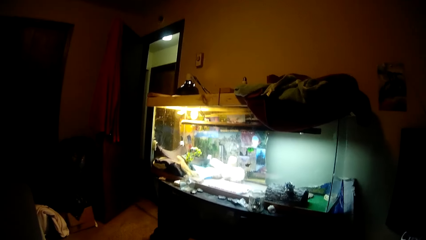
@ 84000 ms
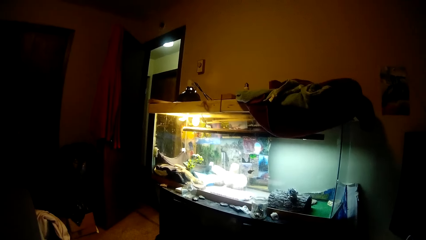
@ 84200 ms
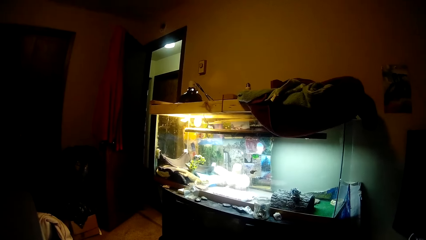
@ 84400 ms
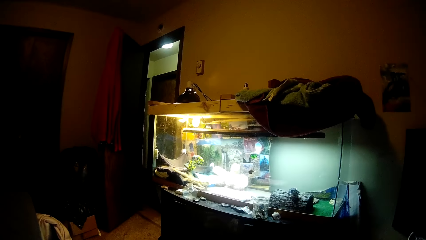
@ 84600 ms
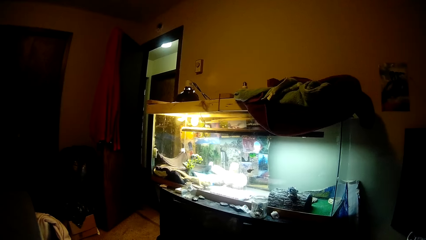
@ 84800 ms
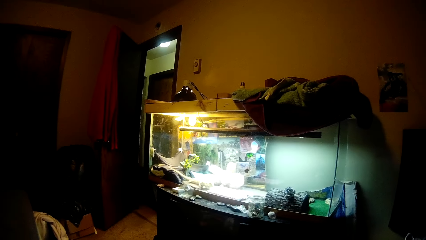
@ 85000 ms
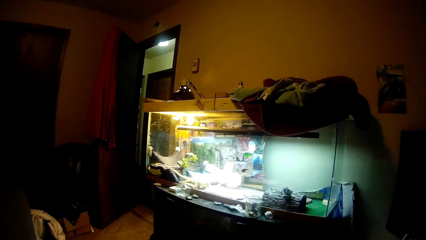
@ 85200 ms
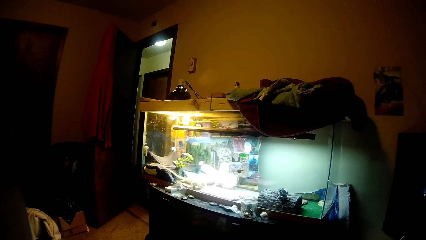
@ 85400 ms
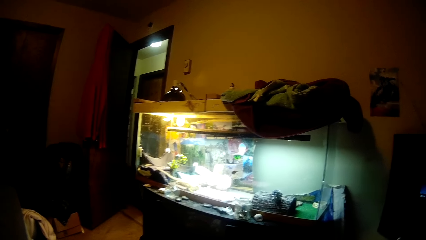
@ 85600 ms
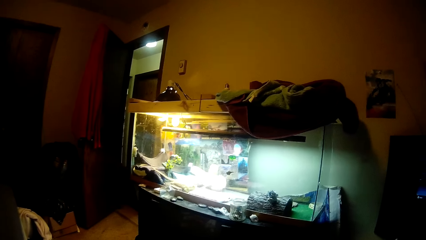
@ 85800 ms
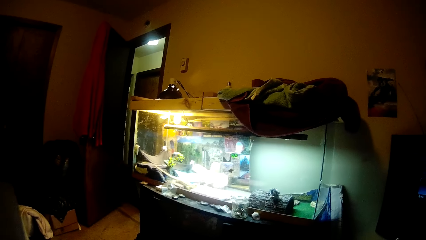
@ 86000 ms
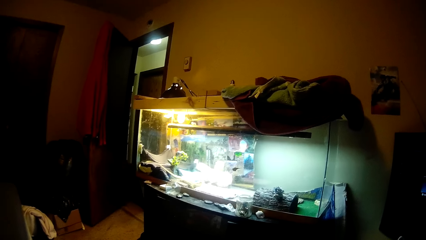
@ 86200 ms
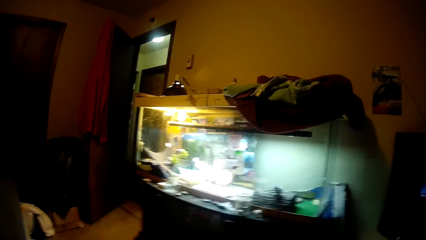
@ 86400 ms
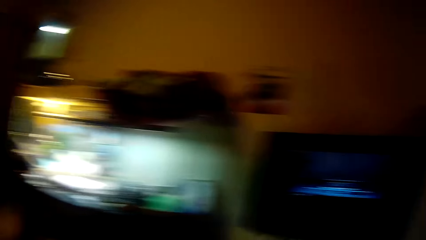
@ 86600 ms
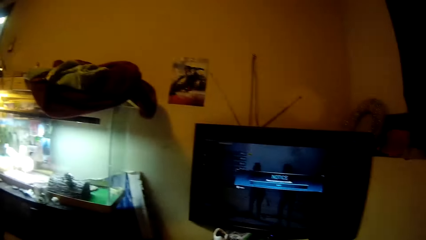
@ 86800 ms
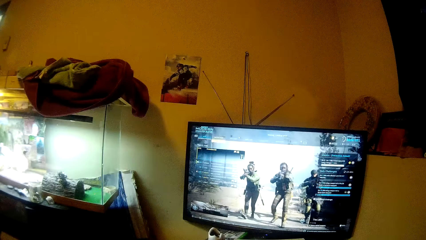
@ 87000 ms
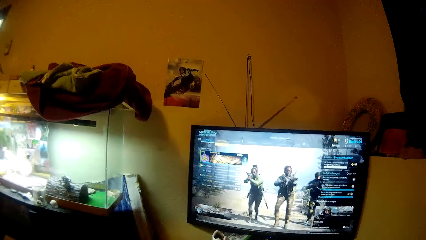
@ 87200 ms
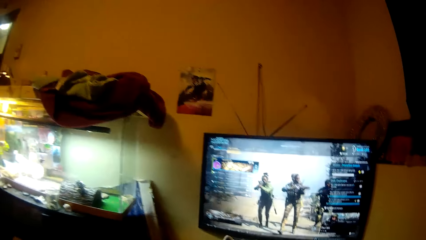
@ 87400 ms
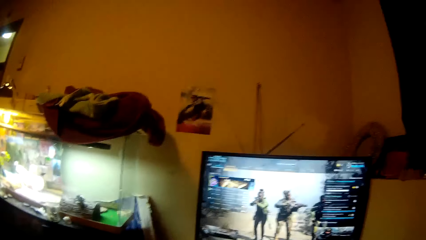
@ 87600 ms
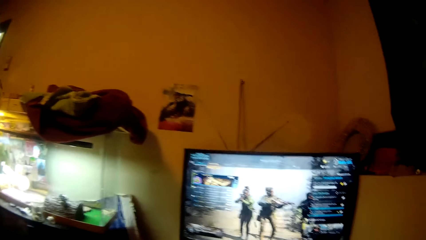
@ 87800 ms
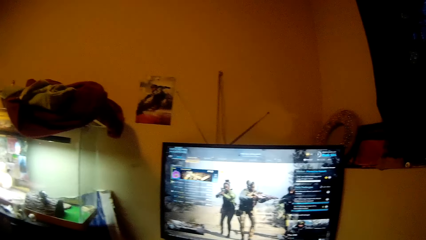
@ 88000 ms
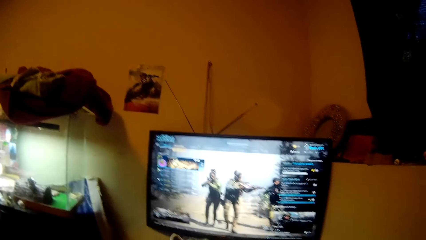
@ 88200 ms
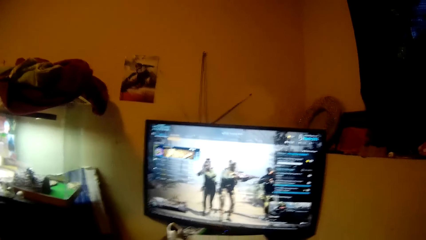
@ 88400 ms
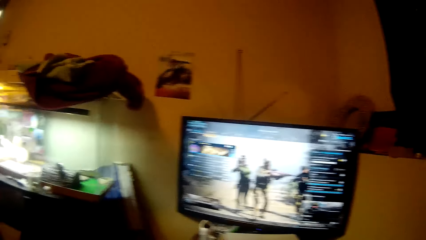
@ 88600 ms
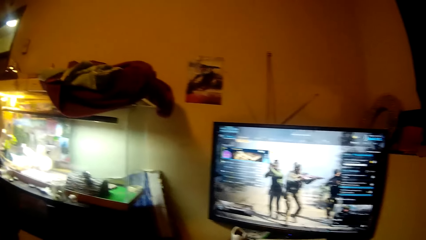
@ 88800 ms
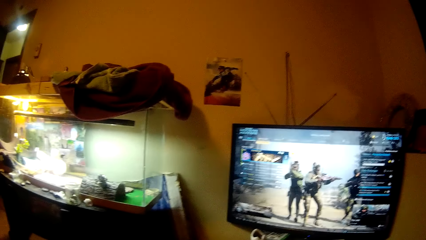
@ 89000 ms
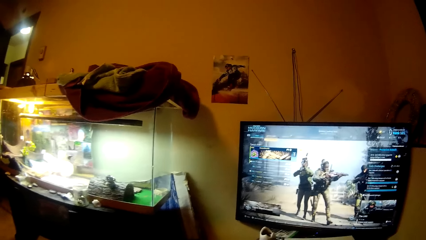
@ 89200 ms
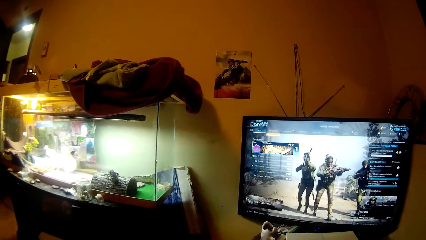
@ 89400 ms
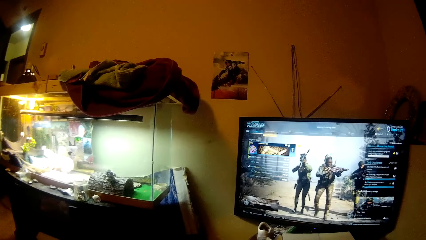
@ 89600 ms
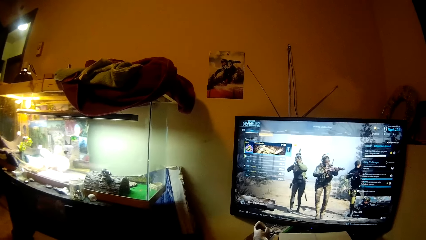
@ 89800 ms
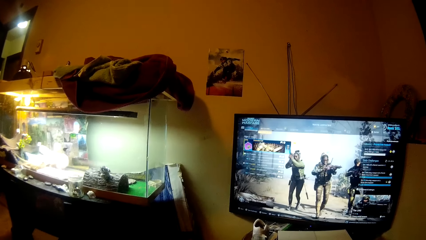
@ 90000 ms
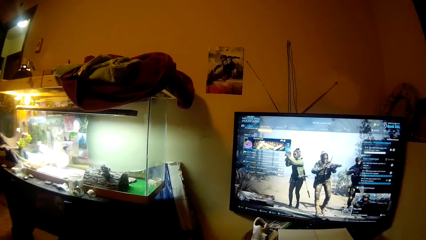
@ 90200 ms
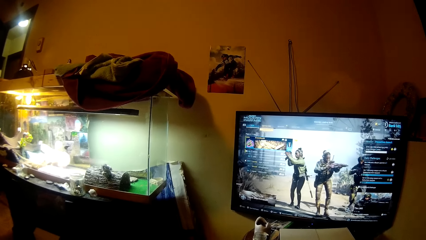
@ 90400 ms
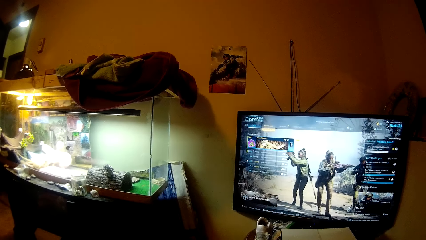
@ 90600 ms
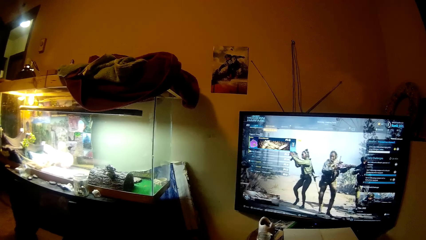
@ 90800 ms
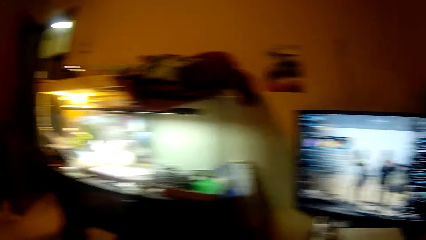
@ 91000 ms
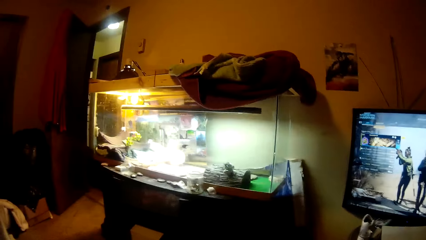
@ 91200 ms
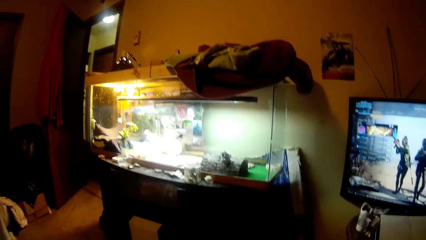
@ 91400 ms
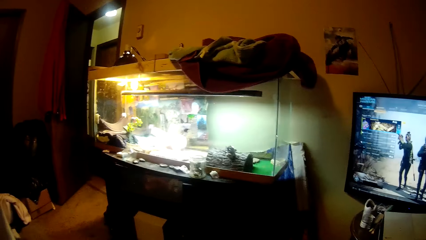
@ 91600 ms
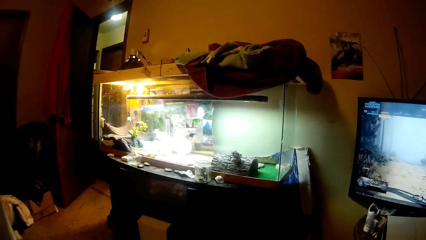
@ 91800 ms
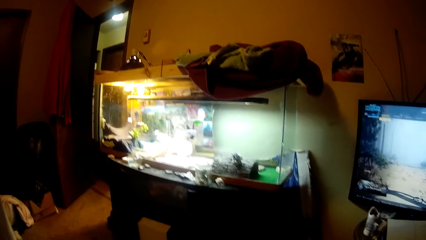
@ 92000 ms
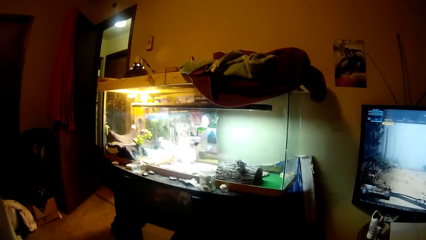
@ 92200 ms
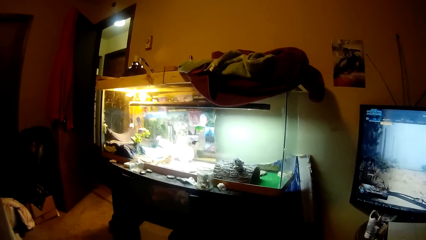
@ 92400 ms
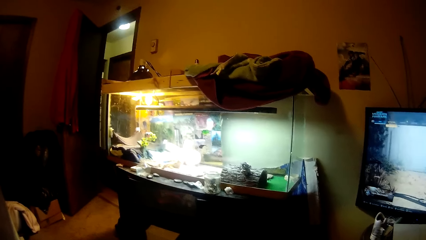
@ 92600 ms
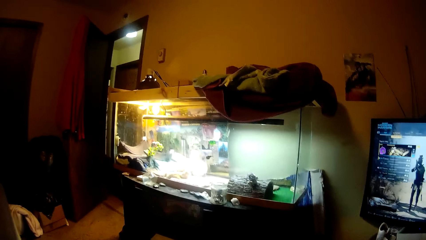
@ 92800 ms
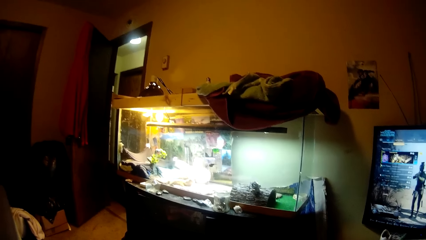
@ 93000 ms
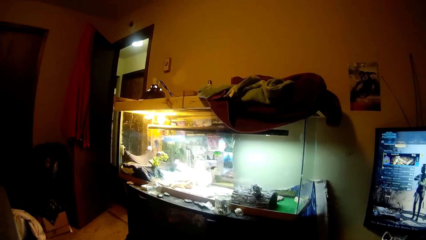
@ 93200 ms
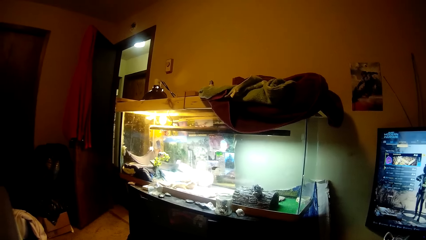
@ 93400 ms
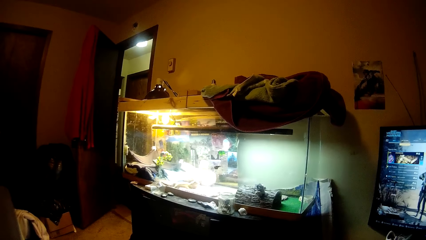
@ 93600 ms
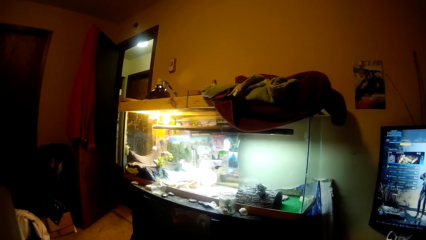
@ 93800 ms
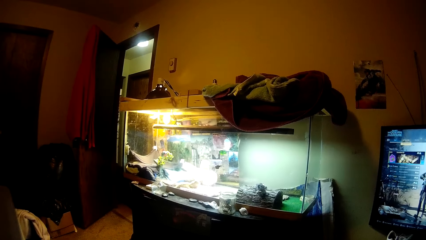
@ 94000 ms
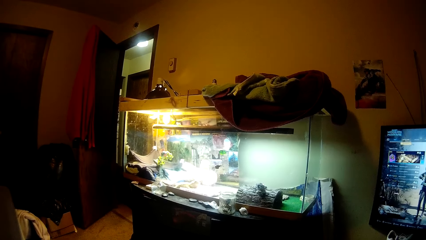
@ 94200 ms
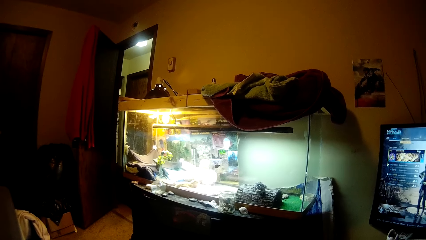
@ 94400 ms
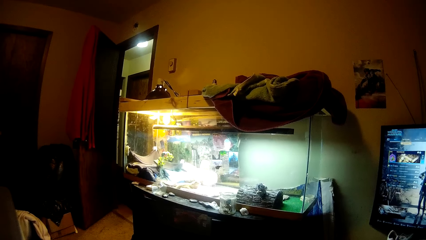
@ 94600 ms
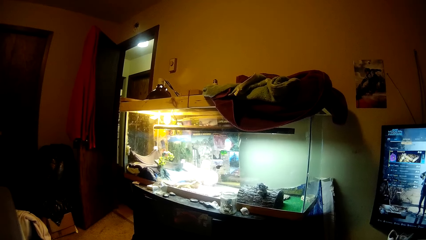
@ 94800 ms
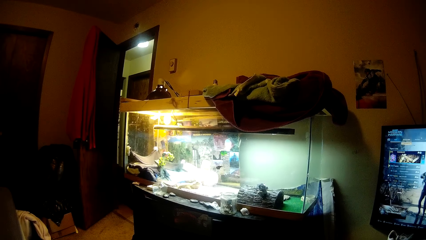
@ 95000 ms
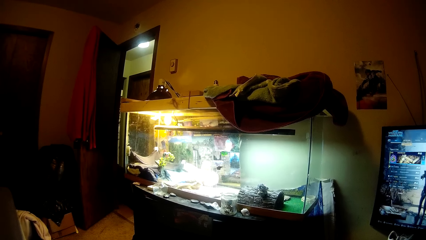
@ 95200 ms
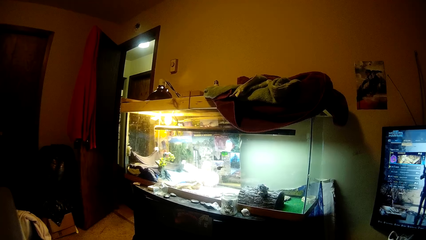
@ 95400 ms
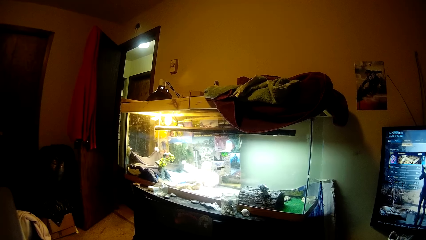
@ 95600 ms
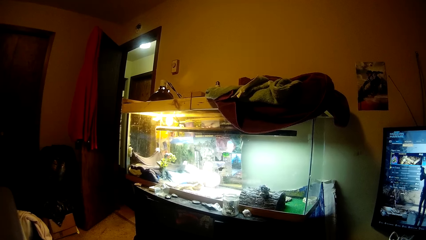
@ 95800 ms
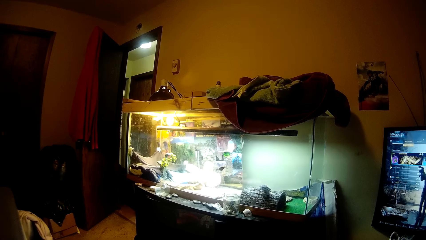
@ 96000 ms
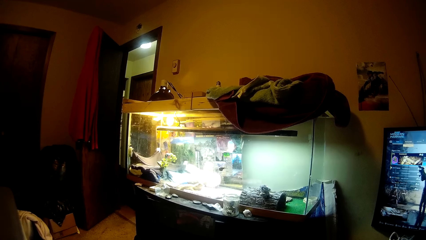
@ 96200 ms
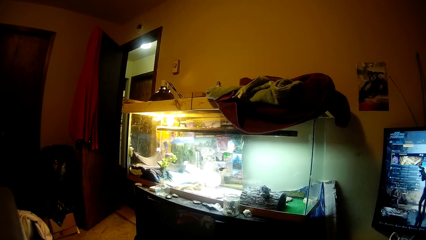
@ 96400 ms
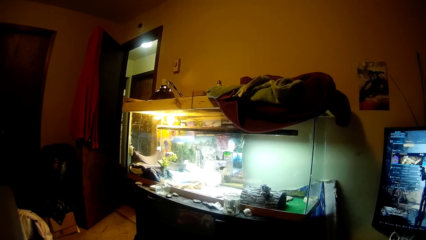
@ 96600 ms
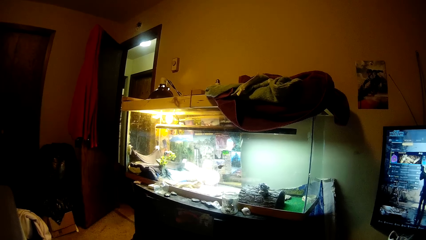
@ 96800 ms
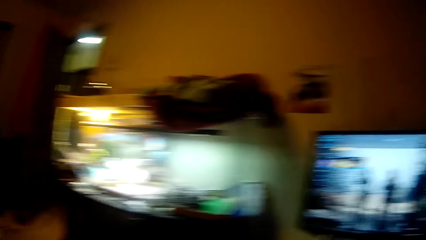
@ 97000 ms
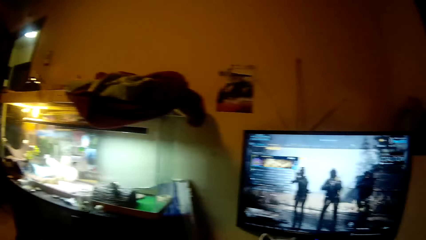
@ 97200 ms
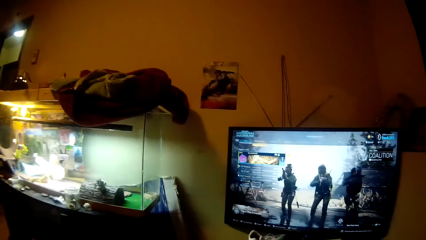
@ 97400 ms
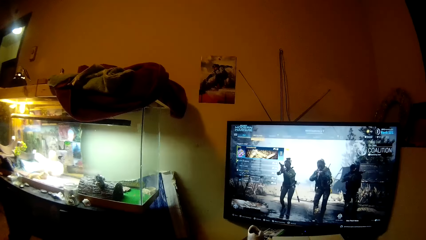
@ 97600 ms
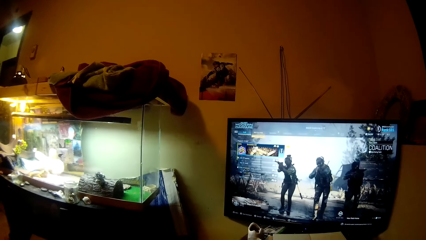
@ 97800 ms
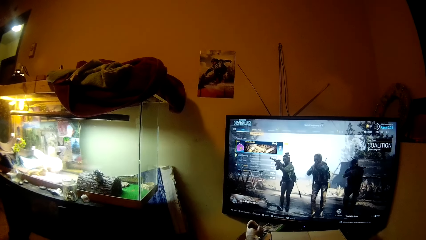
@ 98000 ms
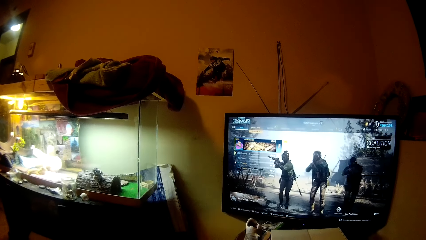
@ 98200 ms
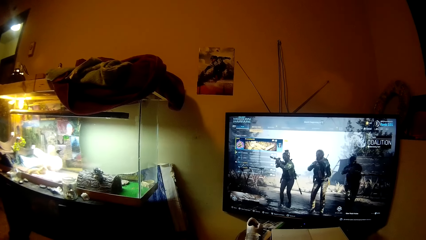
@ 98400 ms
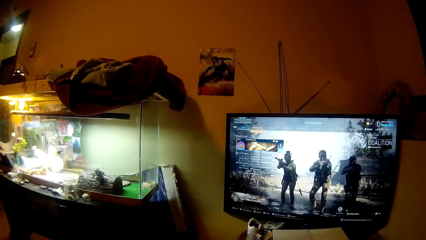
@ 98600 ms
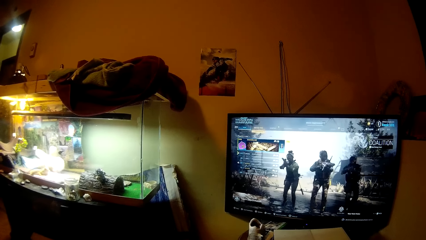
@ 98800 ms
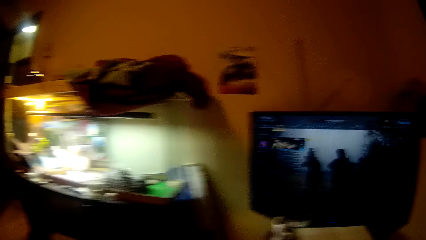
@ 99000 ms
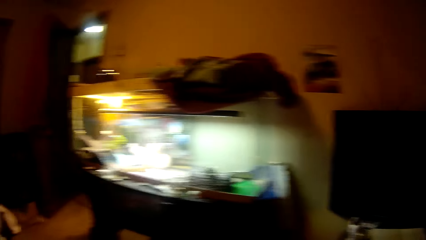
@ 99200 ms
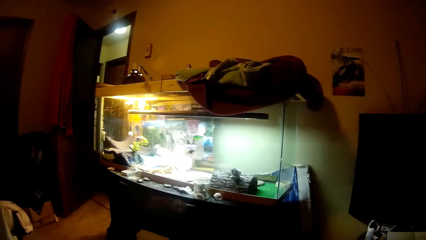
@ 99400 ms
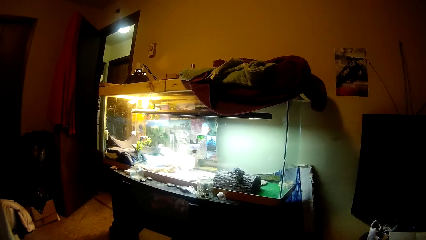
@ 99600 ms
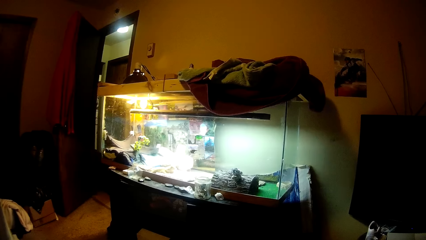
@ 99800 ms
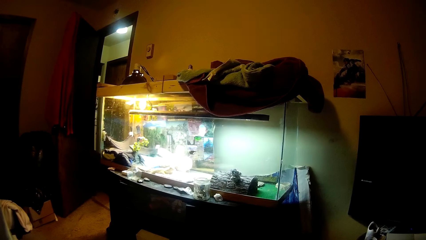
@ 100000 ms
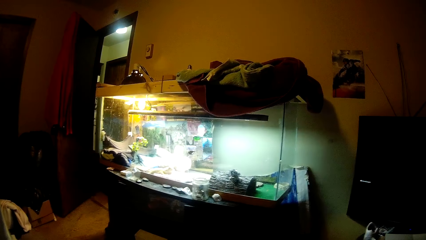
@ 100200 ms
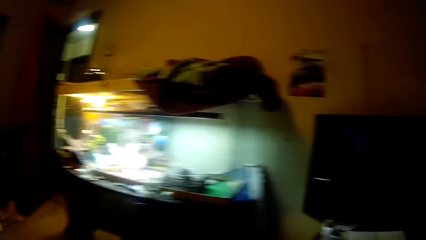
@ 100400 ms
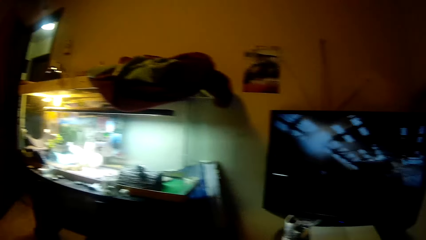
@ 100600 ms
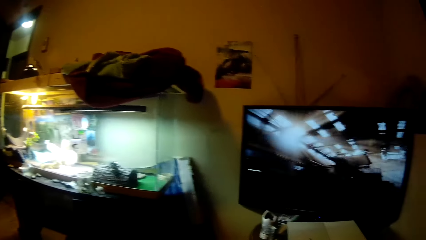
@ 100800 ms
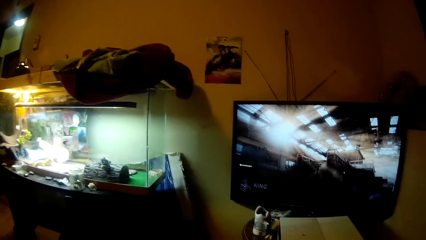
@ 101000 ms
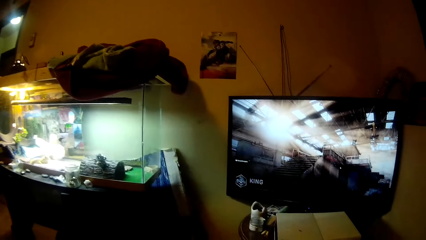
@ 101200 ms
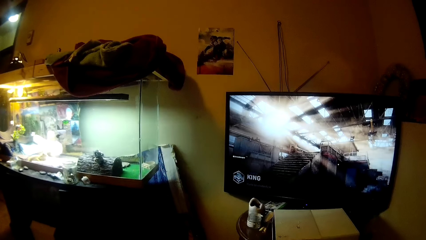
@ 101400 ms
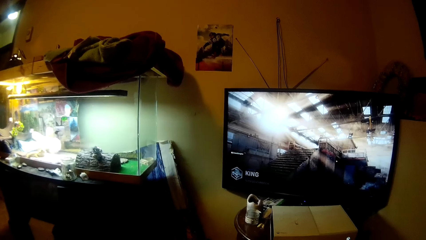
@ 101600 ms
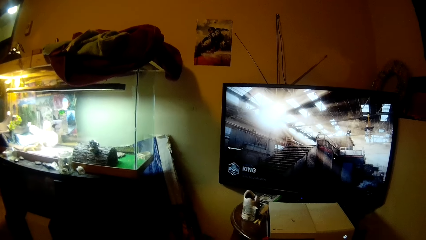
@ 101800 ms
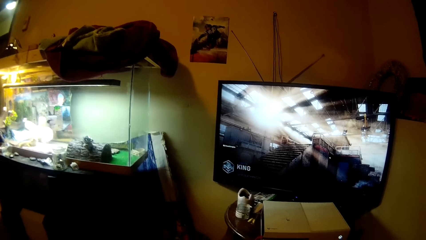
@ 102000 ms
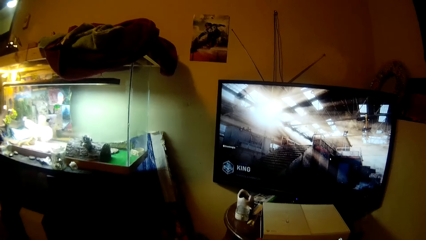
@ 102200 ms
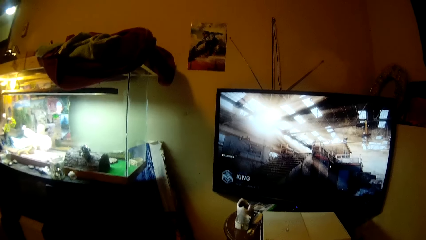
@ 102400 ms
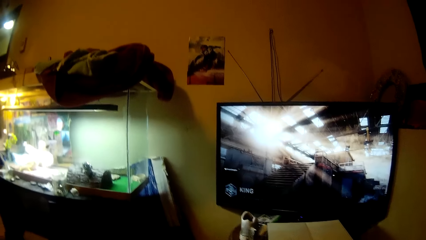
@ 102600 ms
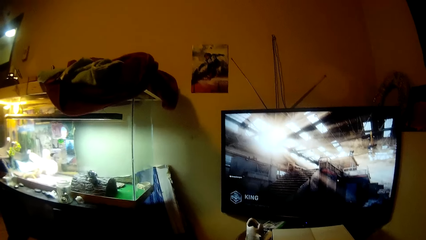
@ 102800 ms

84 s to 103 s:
The camera wearer selects a video game in the television. They watch the television. They look around the room. They look at the television. They look at the other side of the room. They look back at the television.
